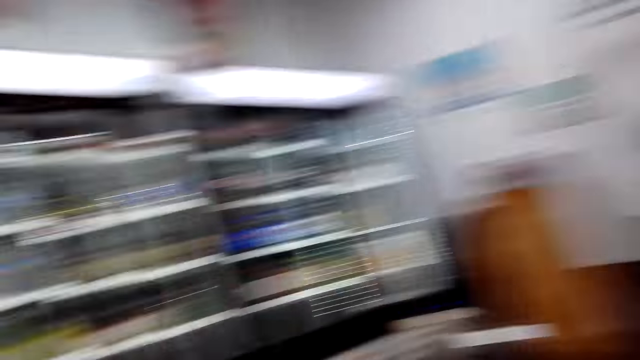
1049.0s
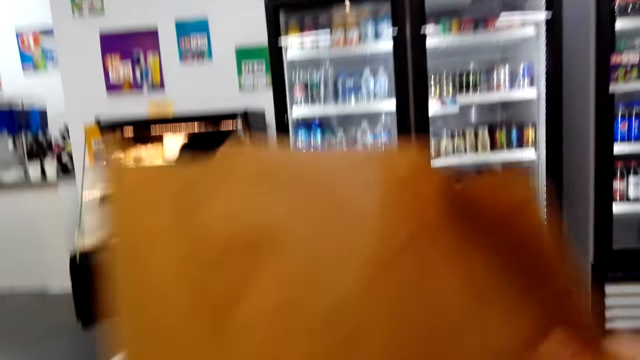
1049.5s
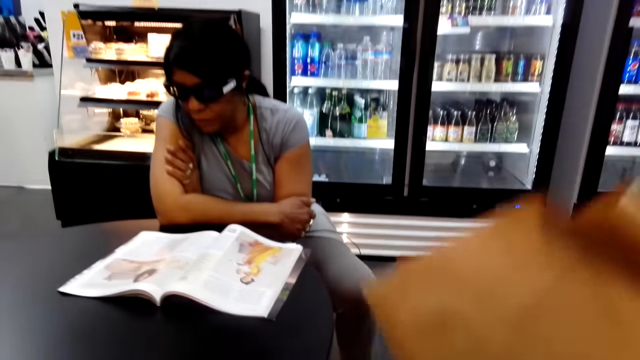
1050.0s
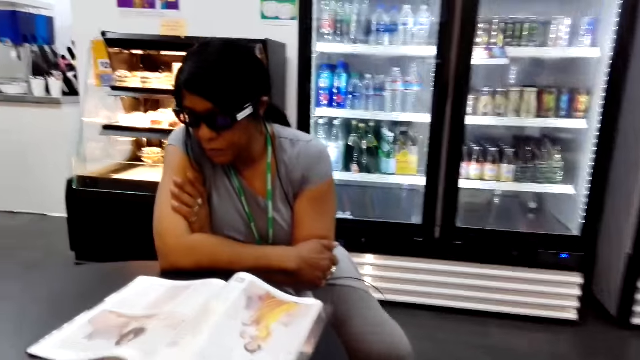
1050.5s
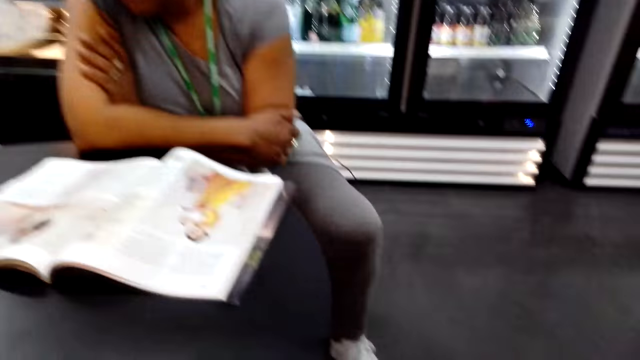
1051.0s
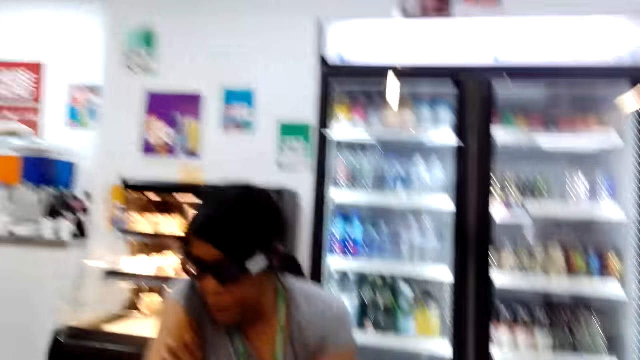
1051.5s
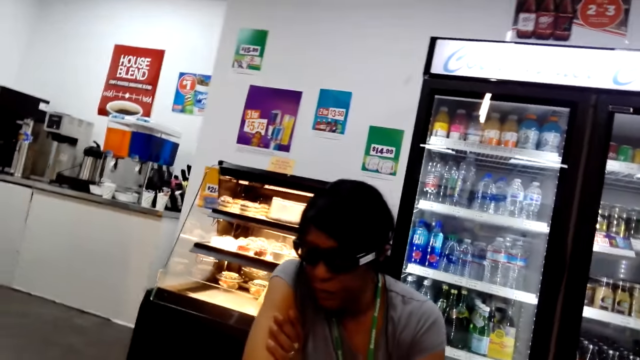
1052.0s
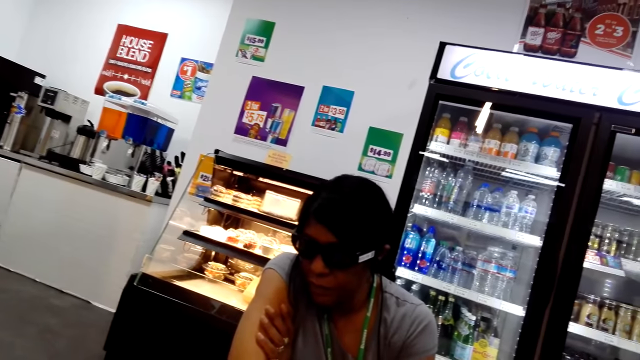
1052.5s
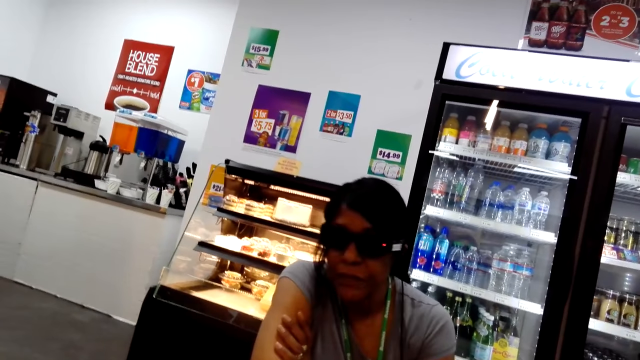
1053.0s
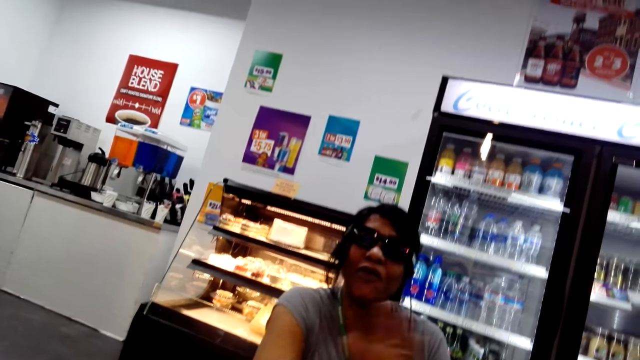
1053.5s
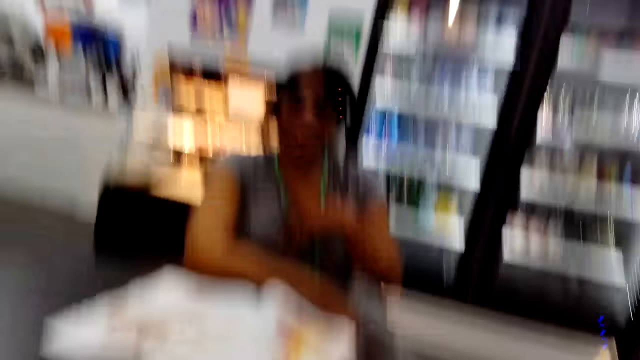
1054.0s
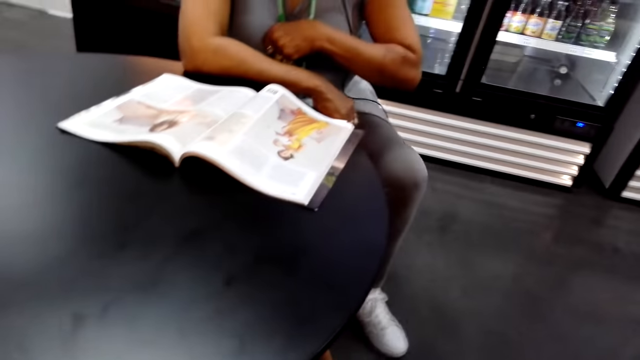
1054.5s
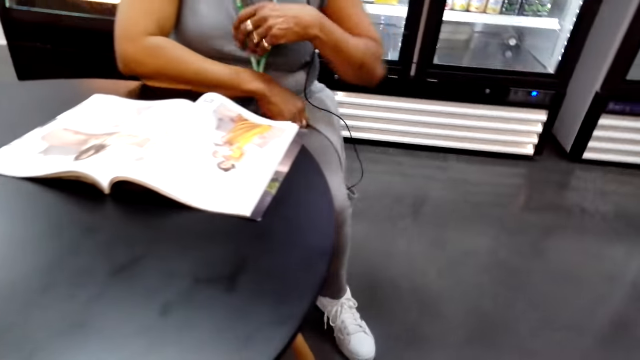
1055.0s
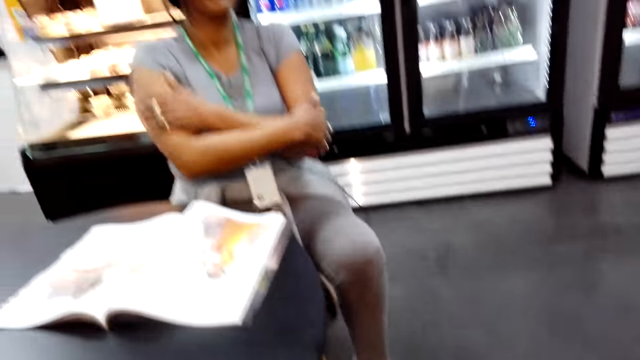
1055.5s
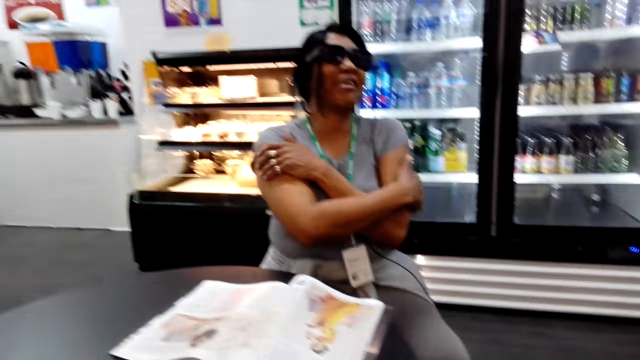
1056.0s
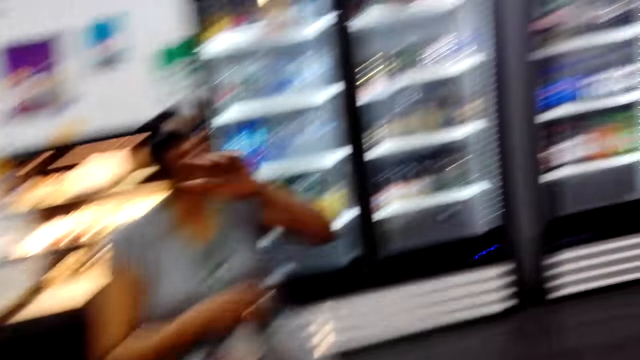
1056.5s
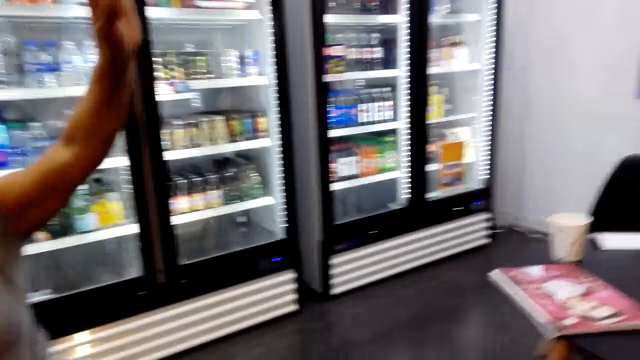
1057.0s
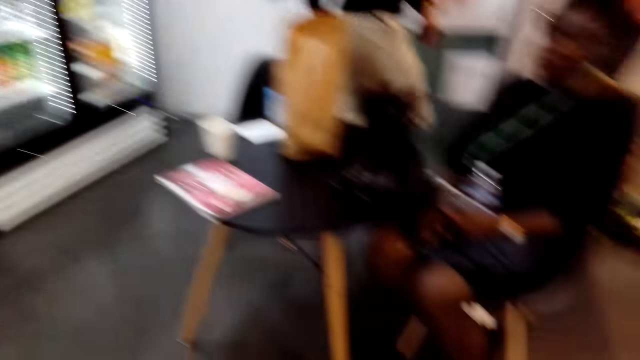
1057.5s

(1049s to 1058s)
The camera wearer looks around and puts the bags on the floor.

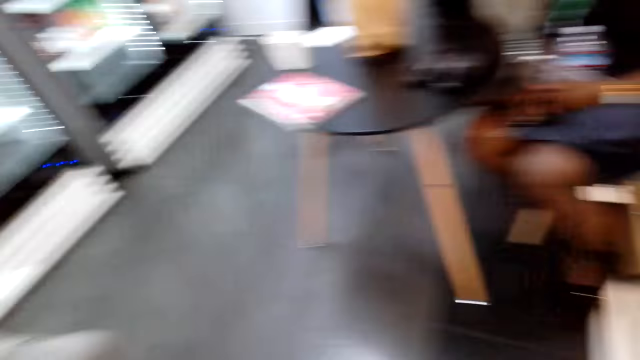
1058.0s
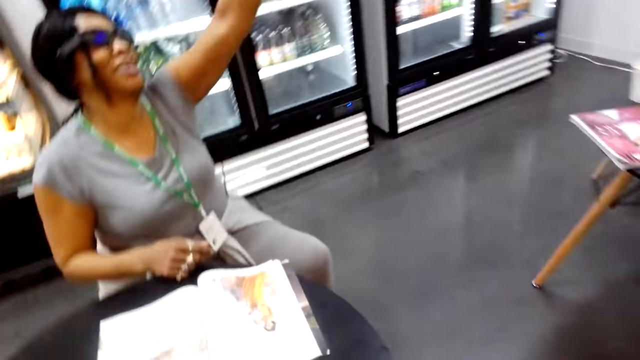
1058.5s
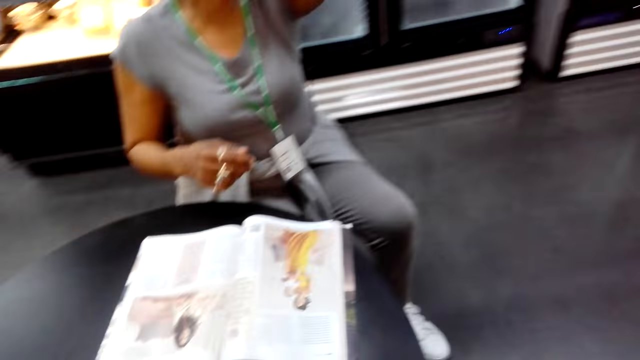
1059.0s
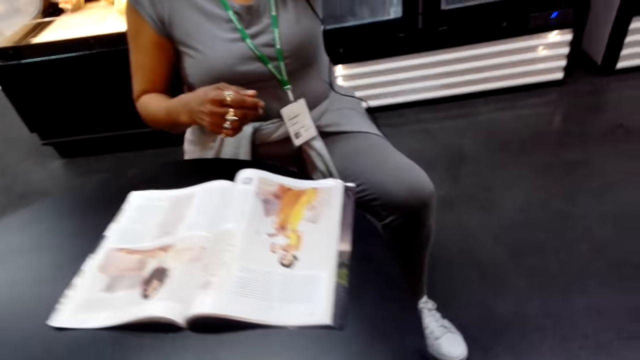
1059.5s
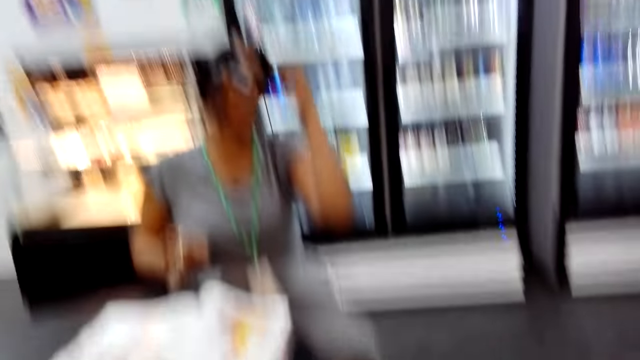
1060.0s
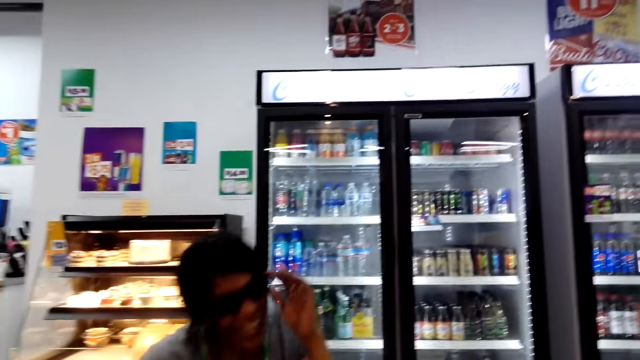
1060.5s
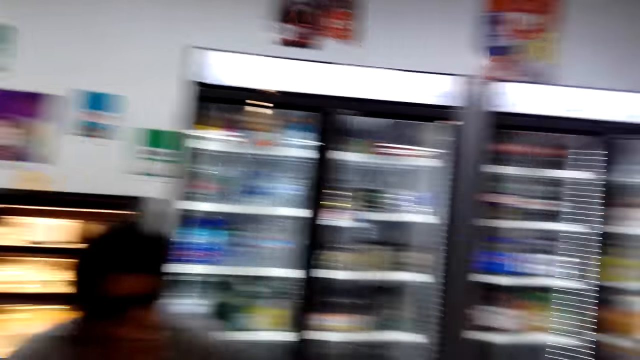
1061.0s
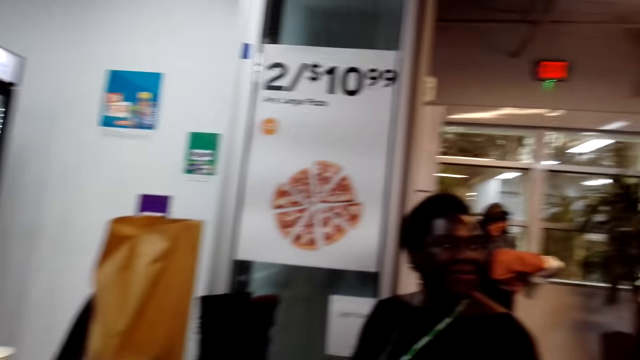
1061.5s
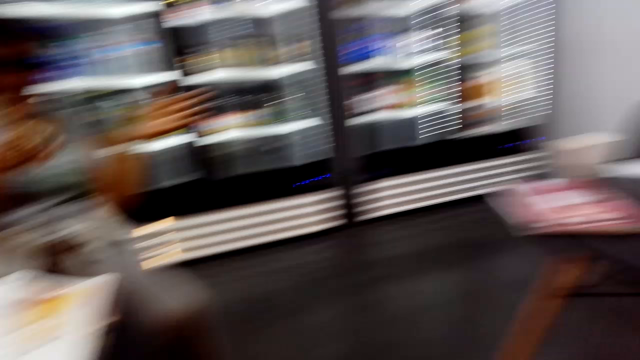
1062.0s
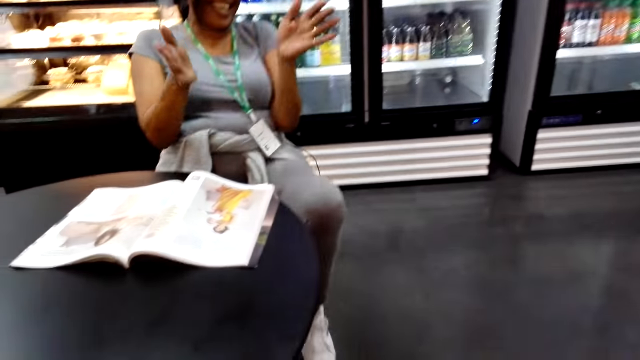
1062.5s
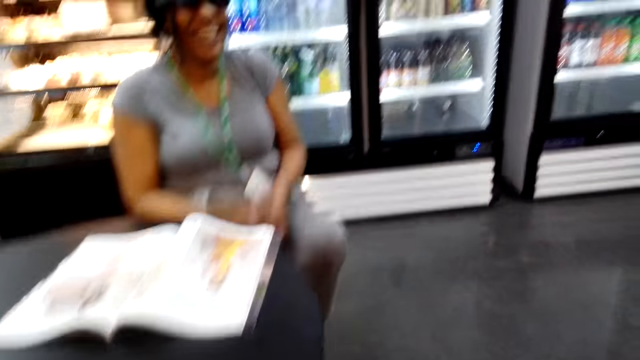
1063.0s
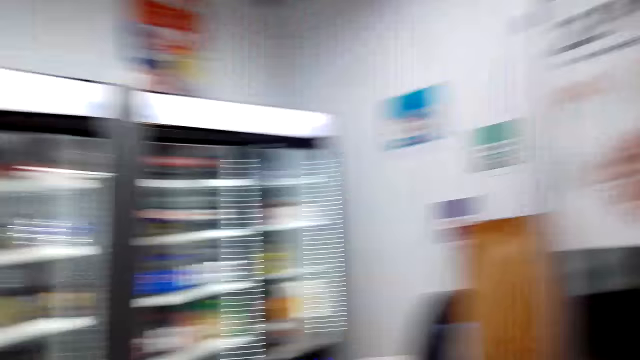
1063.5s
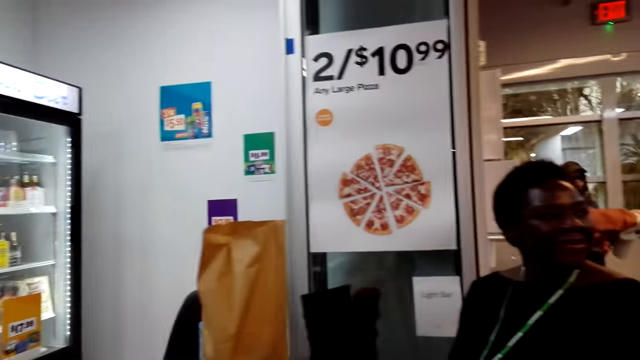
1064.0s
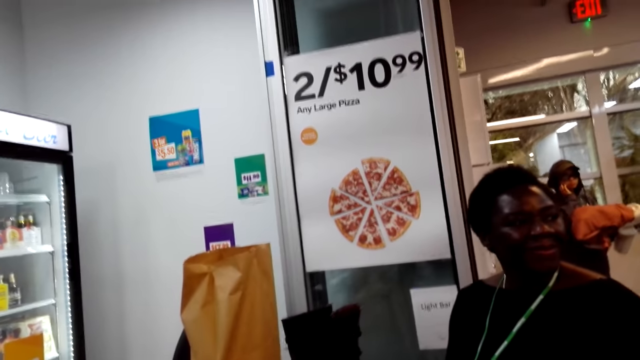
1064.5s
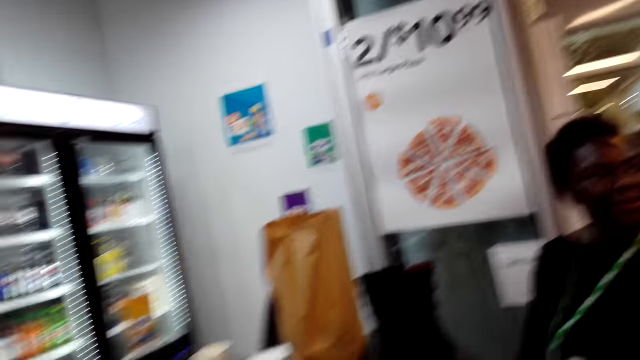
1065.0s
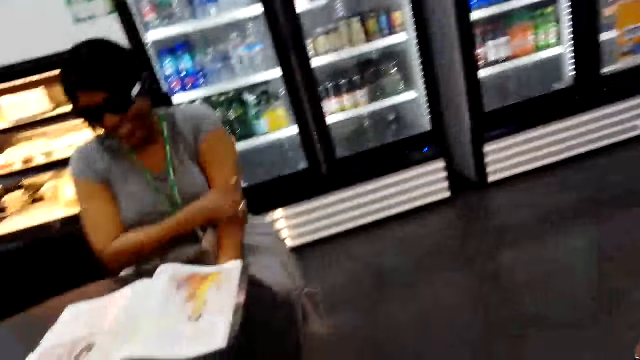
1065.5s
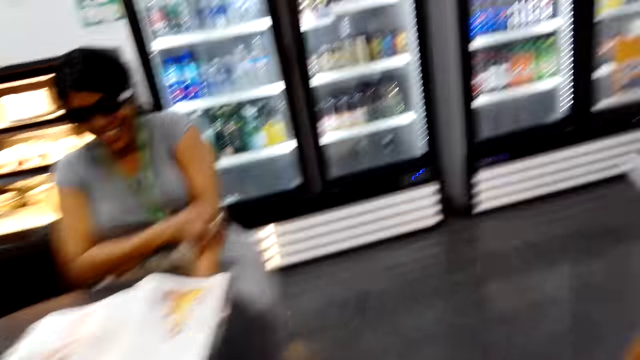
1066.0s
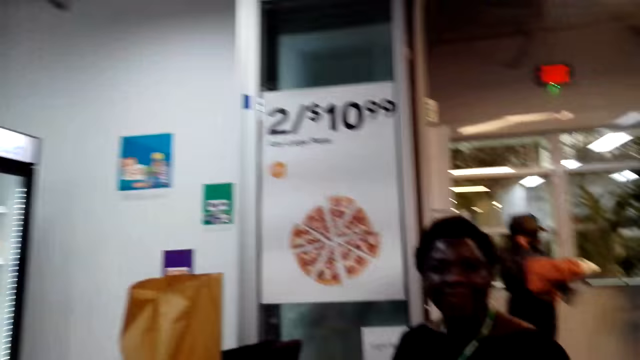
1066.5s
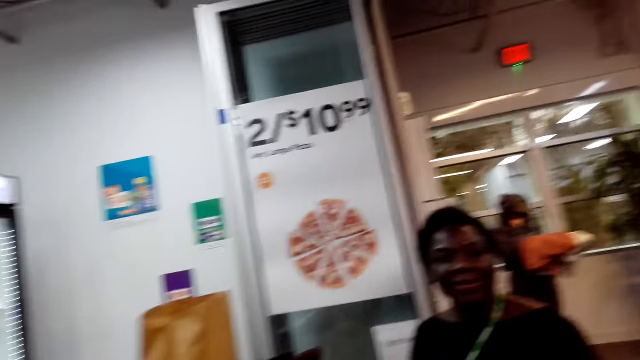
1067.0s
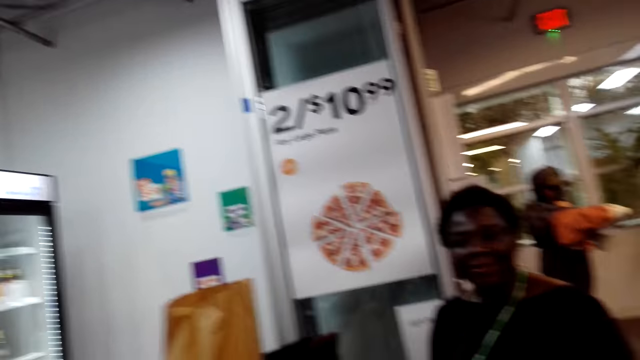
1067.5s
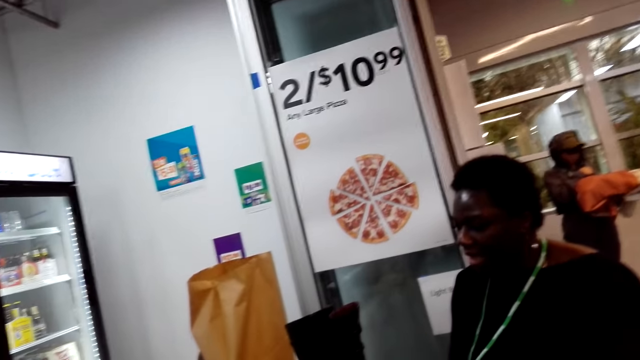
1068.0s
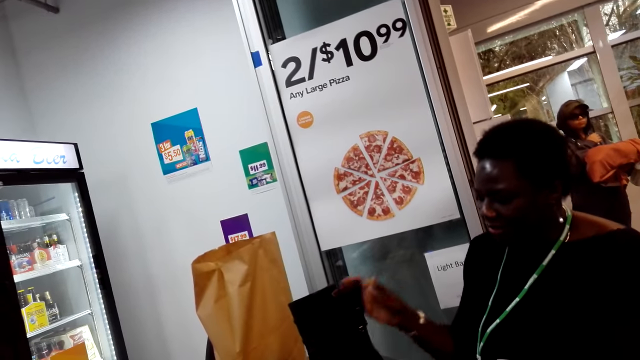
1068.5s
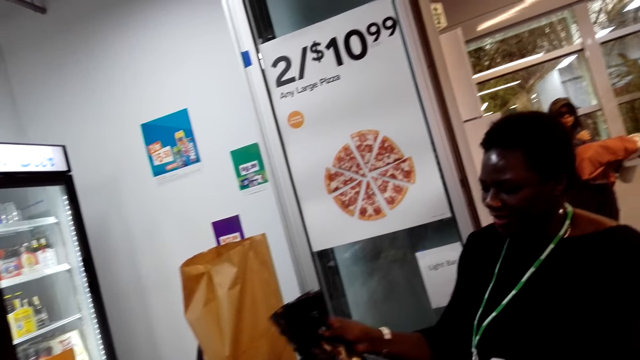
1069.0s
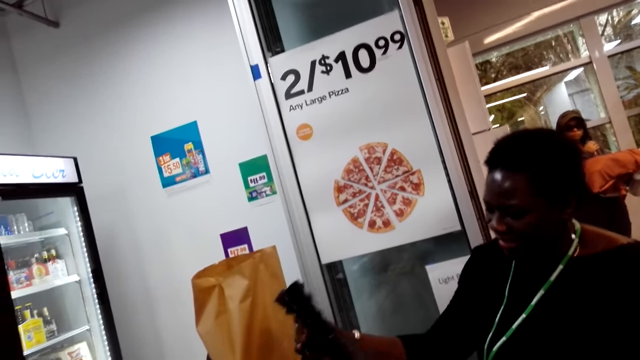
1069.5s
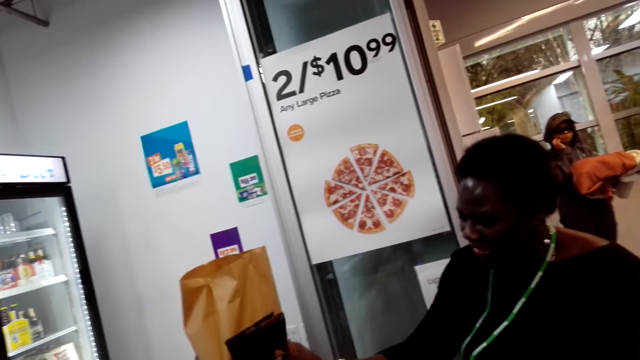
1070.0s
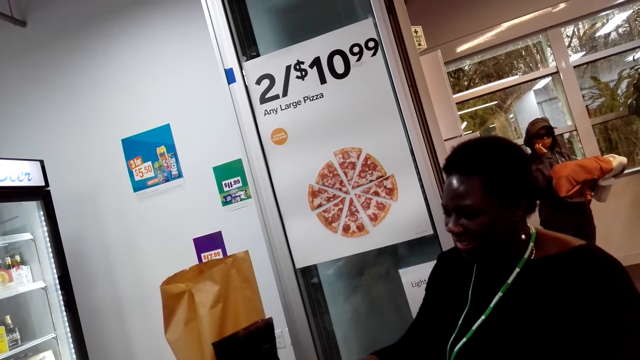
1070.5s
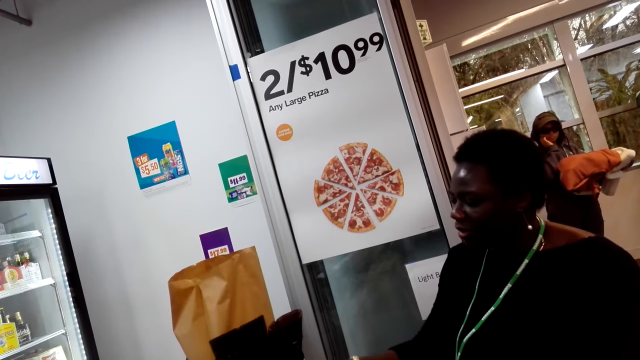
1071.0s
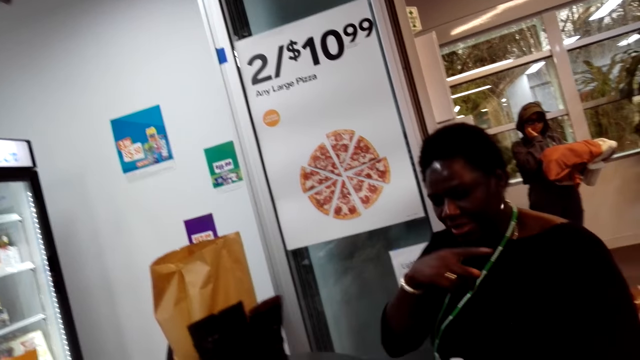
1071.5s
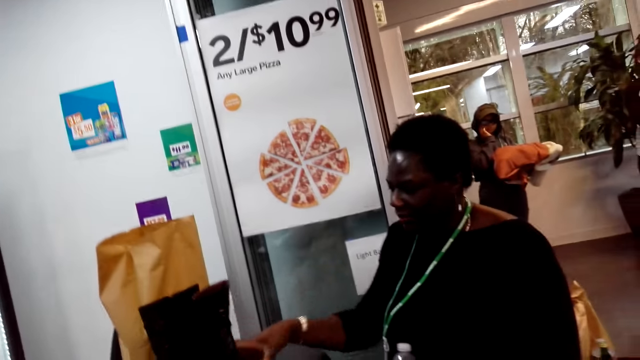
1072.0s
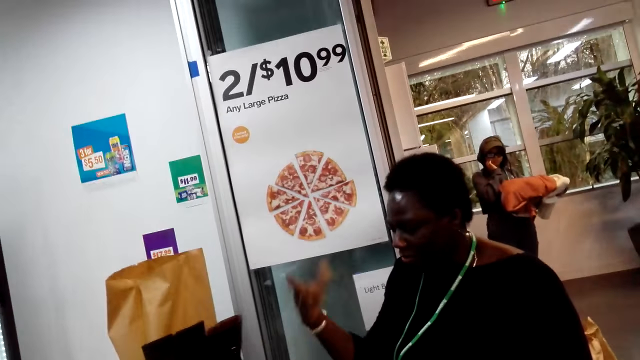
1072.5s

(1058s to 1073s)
The camera wearer sits by the table and turns to a lady.
